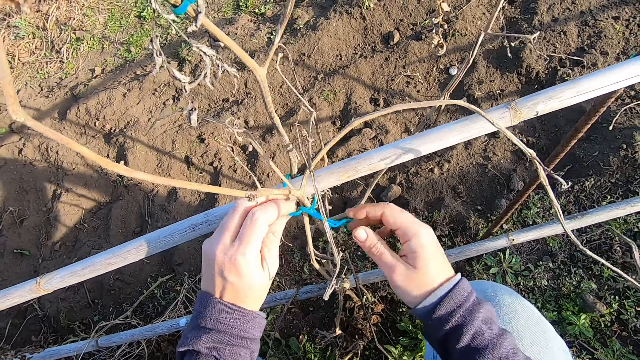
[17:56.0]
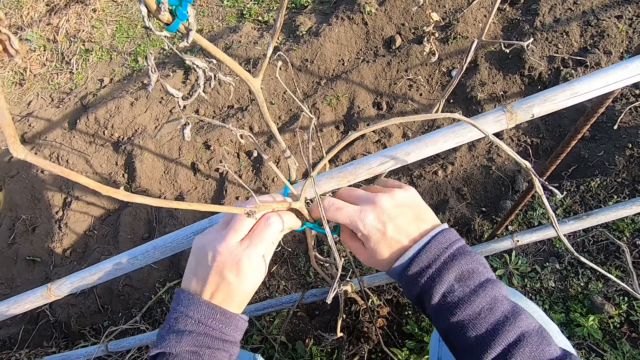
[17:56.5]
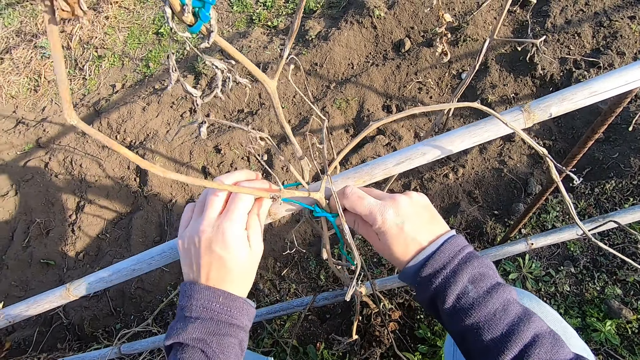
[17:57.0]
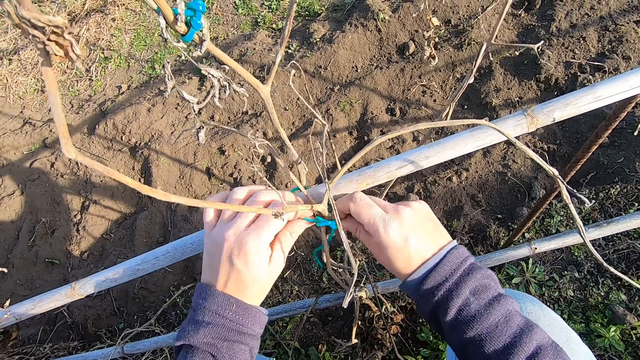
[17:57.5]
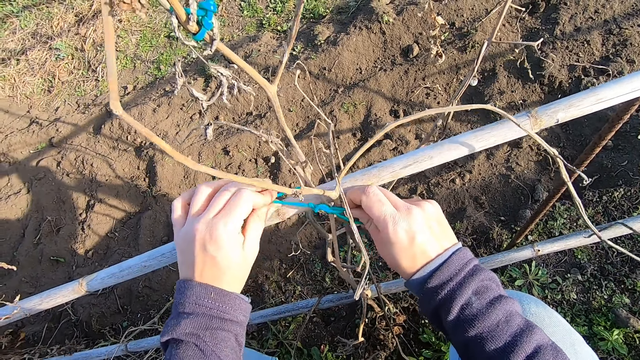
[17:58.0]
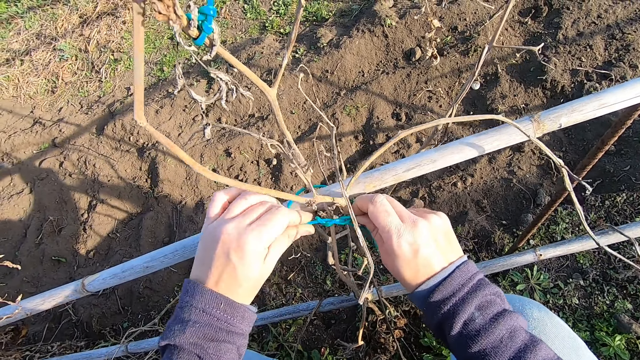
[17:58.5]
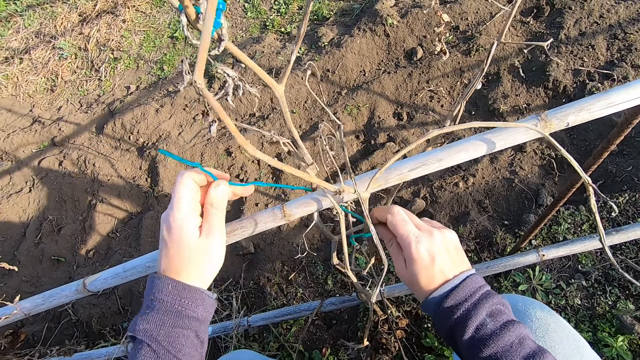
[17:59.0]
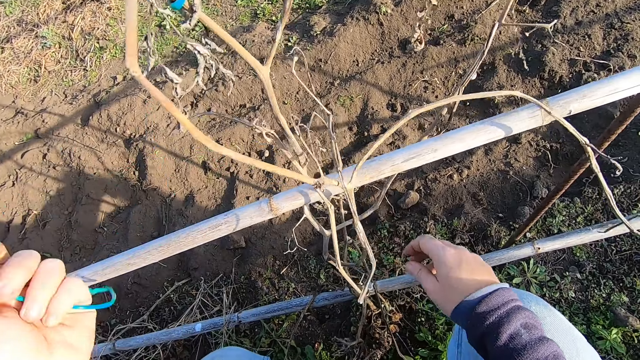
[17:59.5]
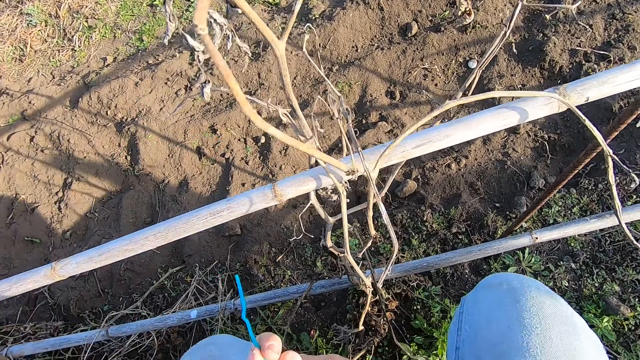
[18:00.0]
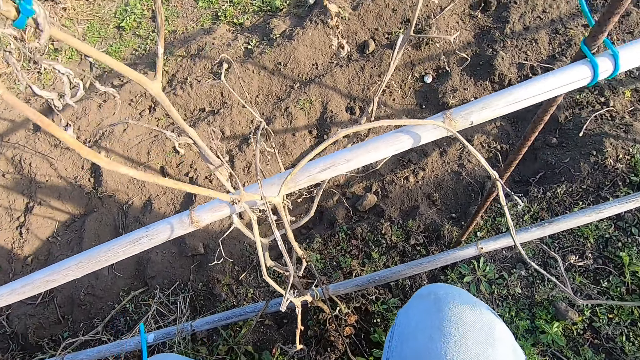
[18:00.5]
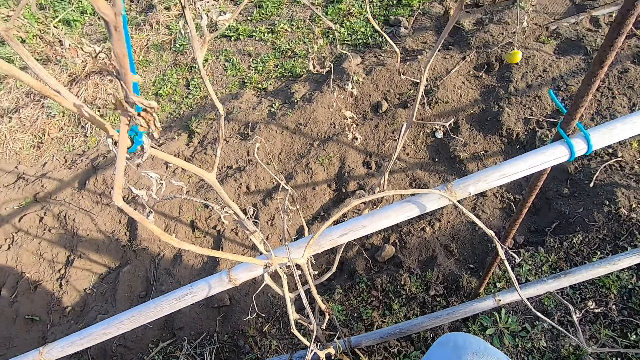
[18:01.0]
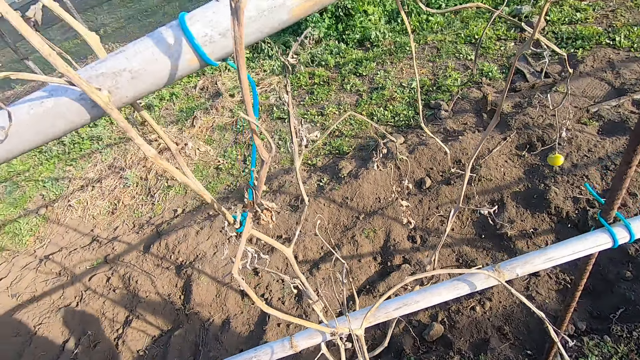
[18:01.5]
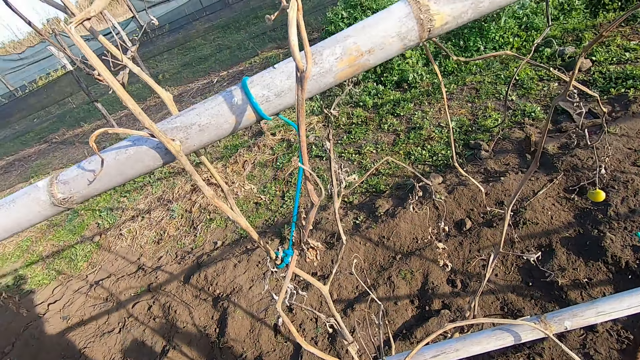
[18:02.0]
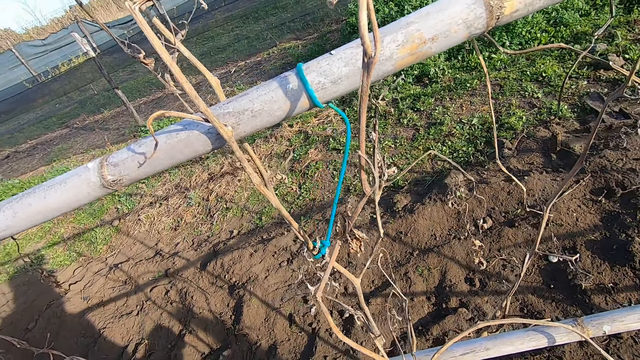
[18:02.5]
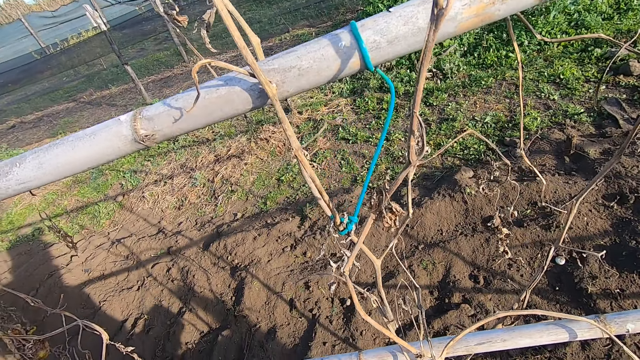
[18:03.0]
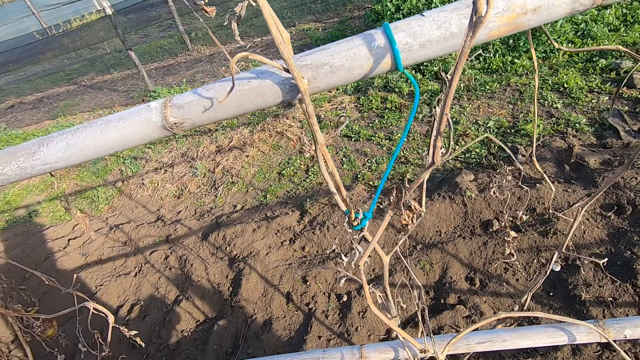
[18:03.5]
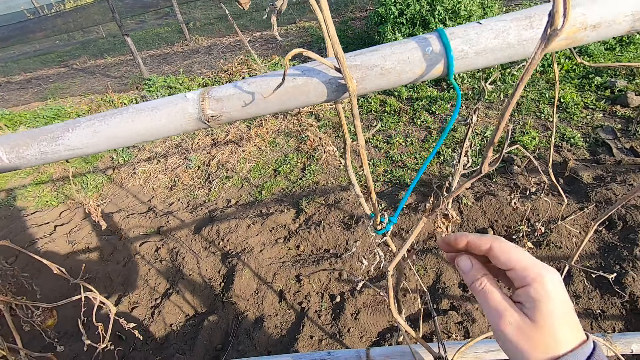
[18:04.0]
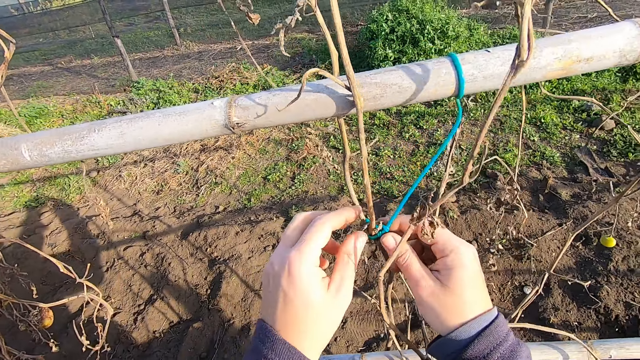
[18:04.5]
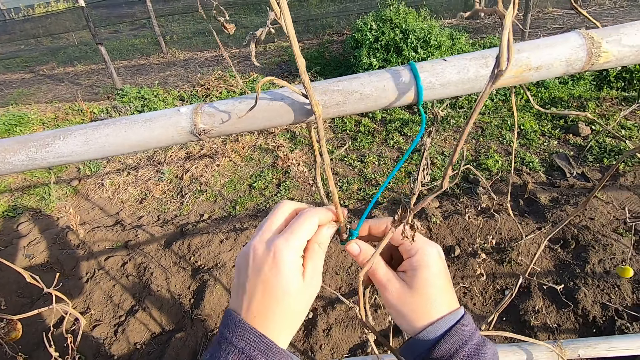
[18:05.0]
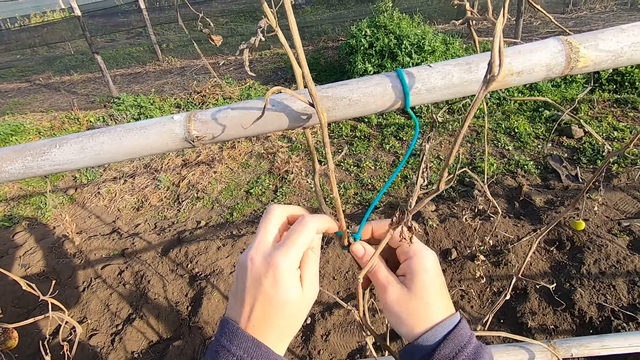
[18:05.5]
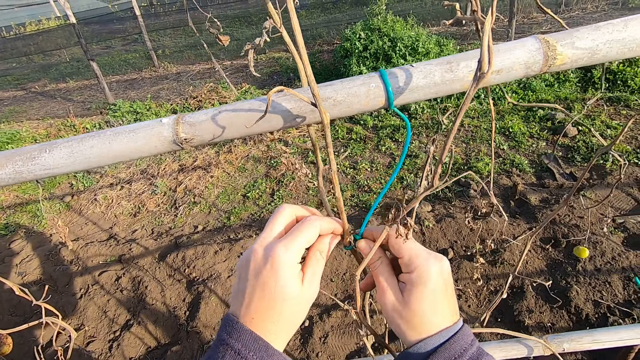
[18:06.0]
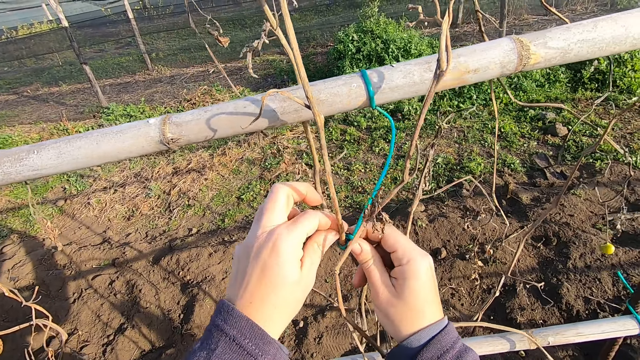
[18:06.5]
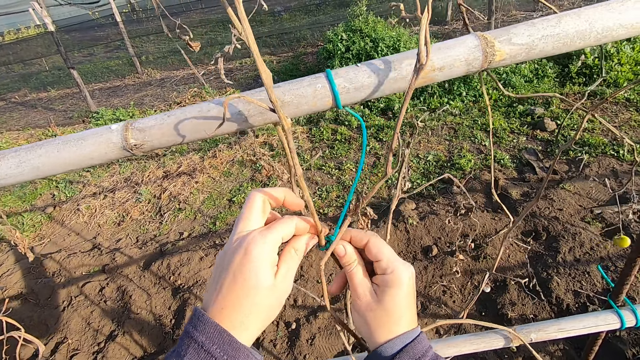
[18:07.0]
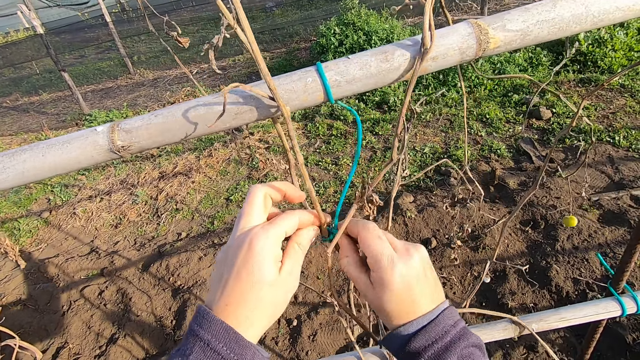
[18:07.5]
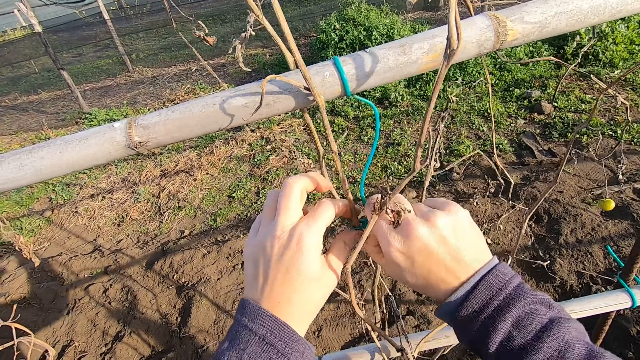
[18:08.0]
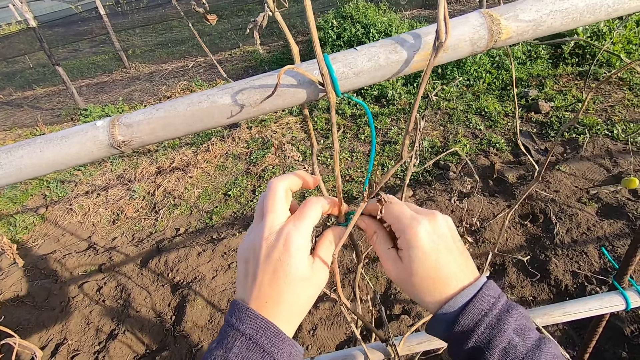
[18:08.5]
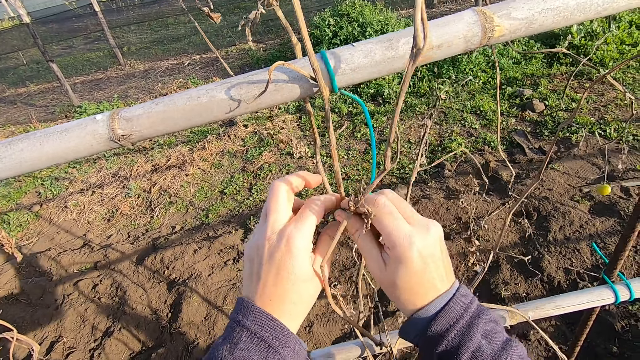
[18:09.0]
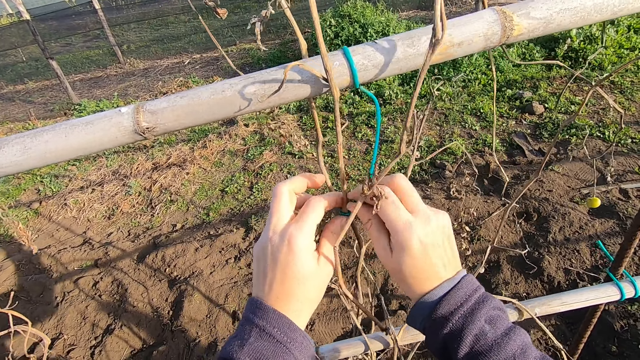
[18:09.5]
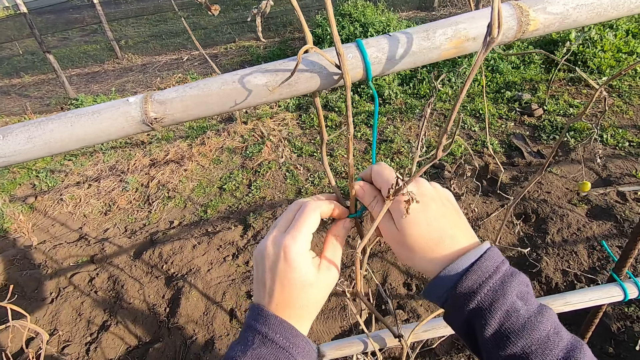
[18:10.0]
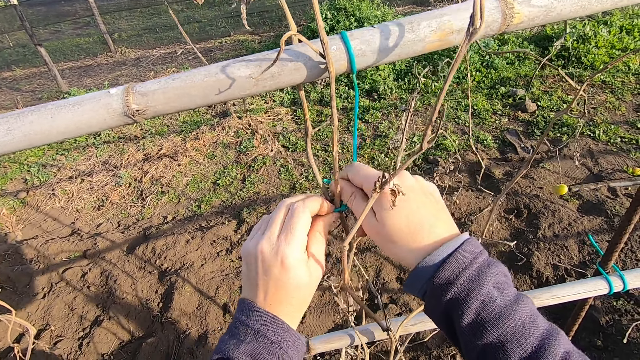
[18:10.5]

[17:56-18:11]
The camera wearer holds the rope. They loosen the rope with both hands. They untie the knot.

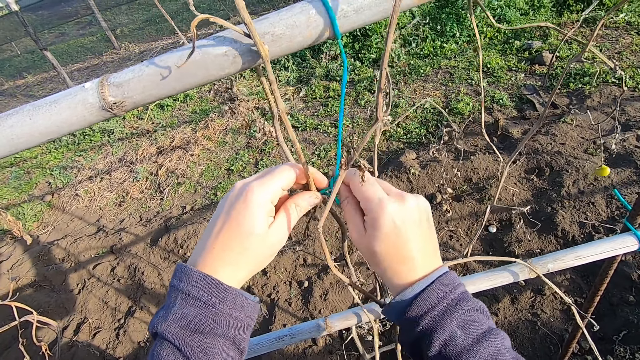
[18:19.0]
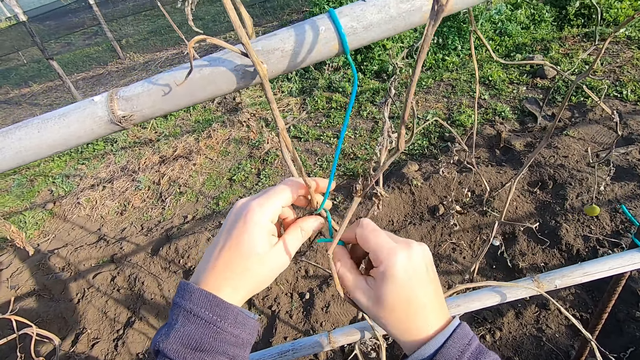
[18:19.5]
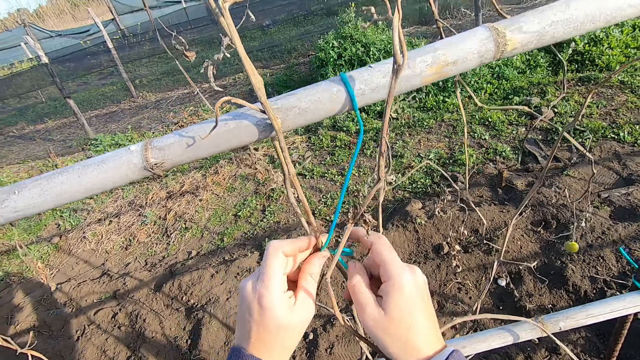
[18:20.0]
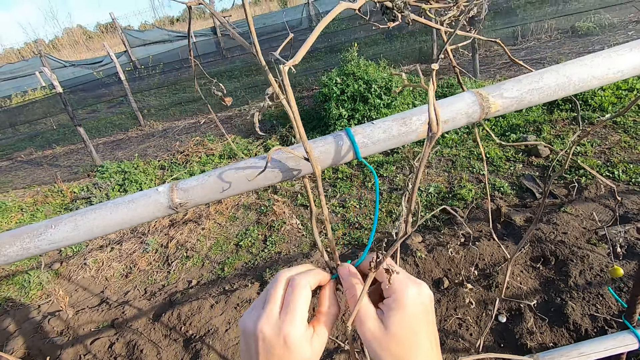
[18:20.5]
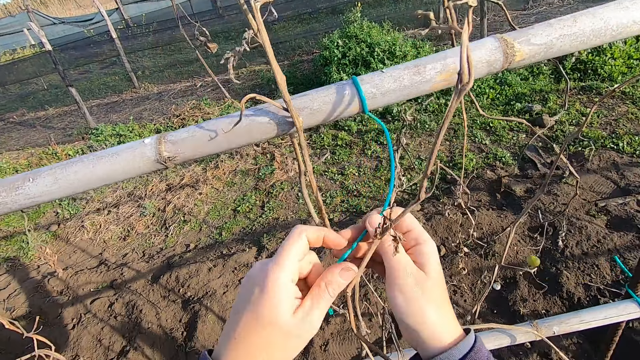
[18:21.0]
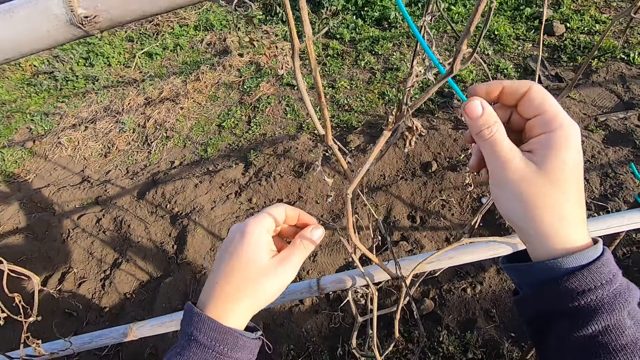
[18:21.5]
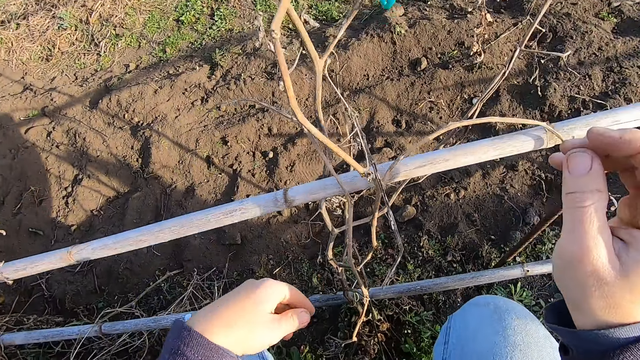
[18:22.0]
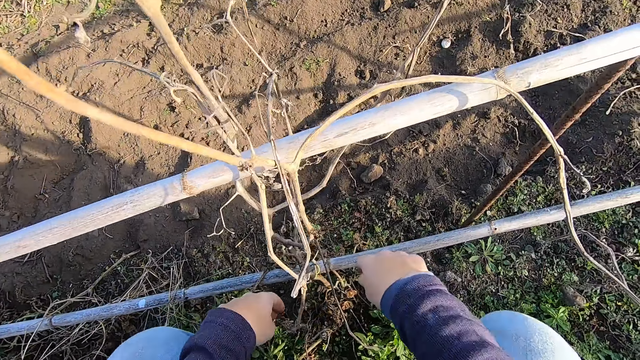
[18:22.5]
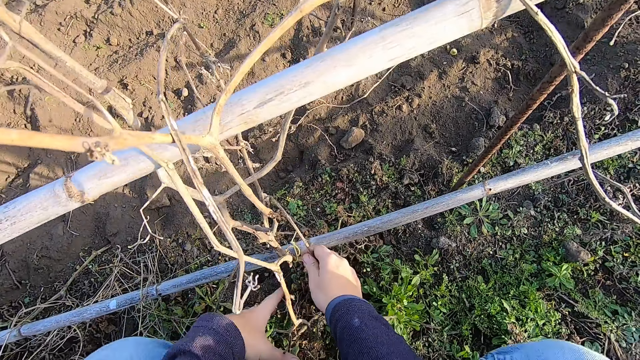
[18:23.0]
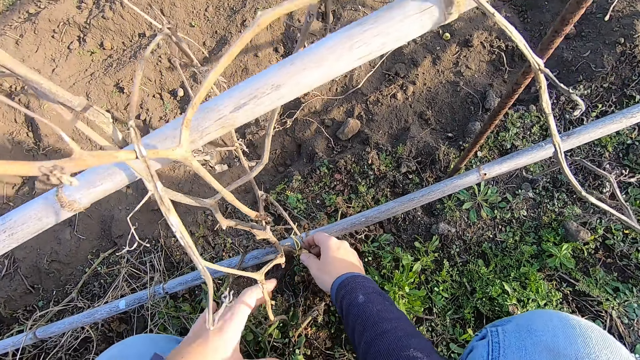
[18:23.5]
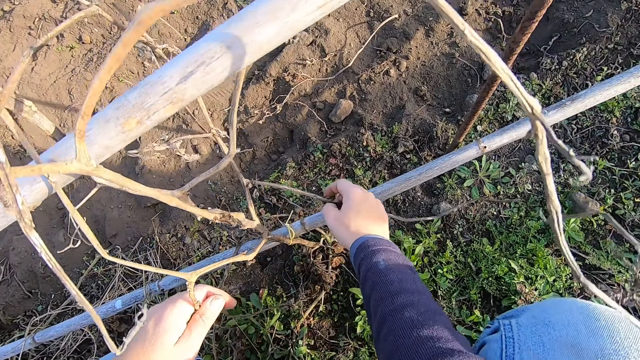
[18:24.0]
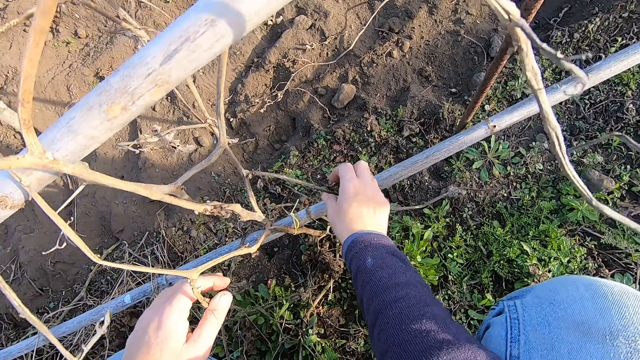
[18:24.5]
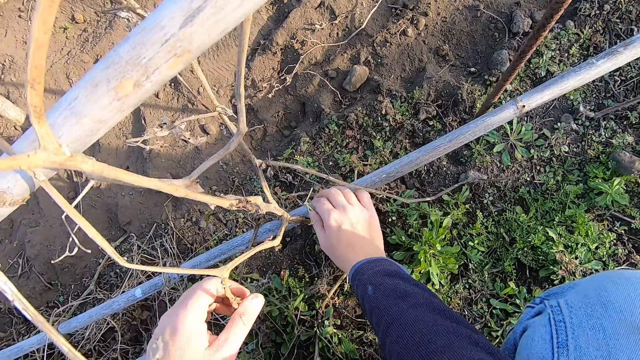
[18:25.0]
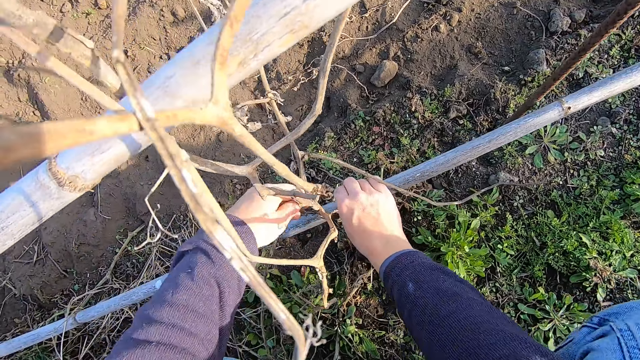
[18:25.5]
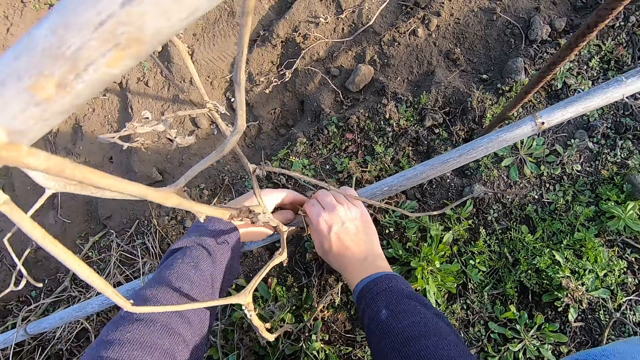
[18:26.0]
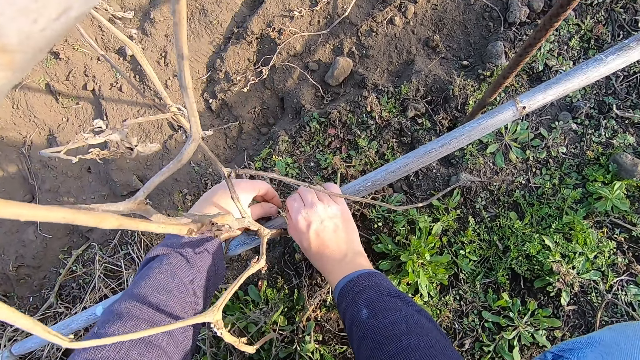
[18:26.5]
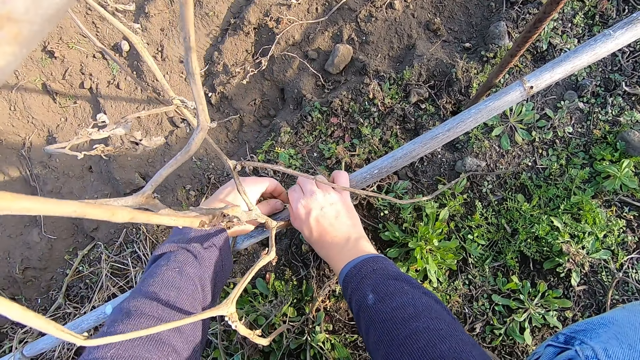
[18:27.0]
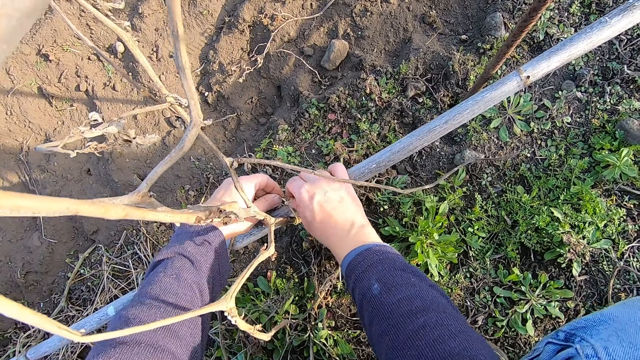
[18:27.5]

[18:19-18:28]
The camera wearer bends down. They inspect a plant. They move the shrub with both hands. They loosen the rope with both hands.
